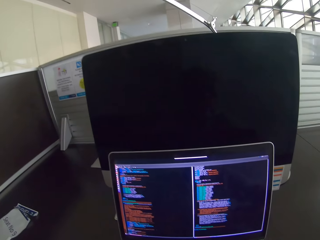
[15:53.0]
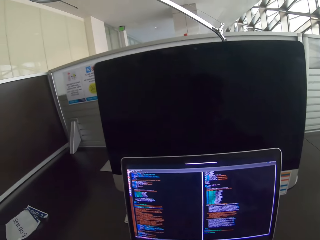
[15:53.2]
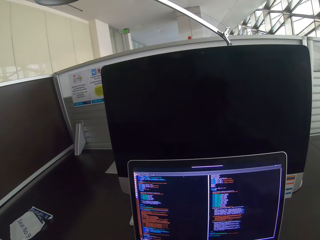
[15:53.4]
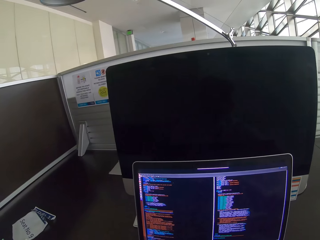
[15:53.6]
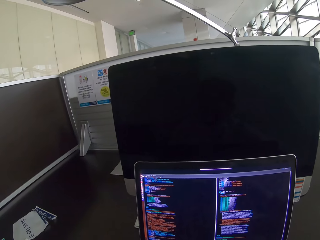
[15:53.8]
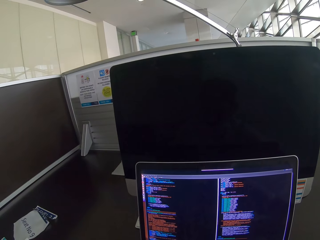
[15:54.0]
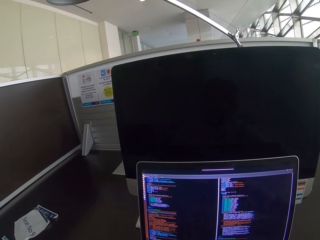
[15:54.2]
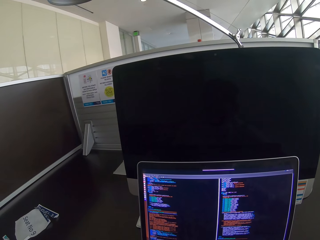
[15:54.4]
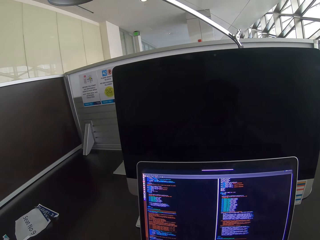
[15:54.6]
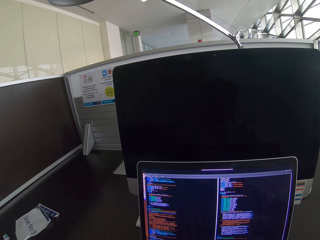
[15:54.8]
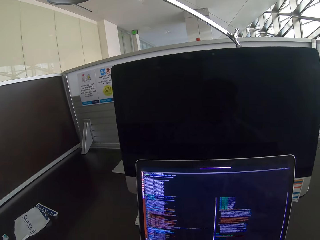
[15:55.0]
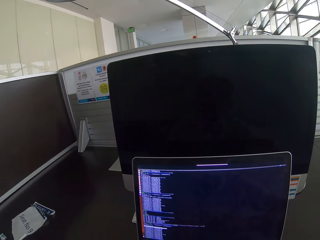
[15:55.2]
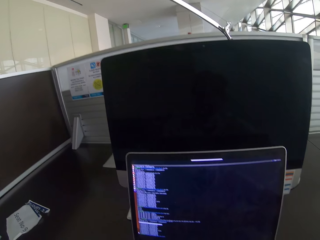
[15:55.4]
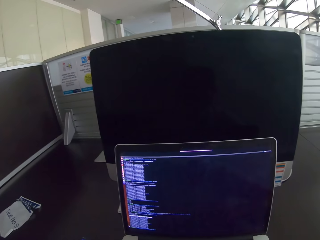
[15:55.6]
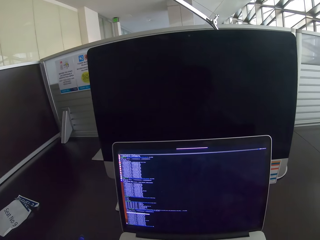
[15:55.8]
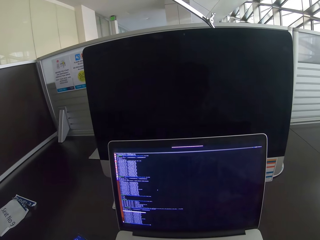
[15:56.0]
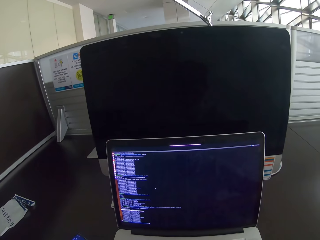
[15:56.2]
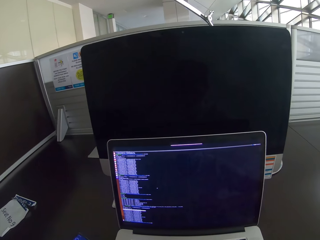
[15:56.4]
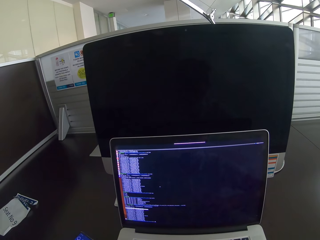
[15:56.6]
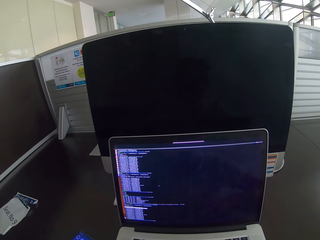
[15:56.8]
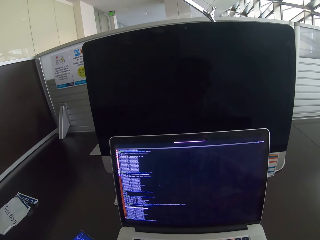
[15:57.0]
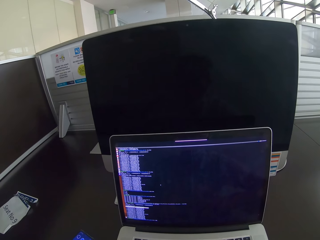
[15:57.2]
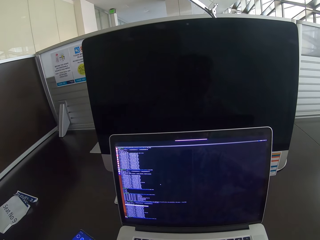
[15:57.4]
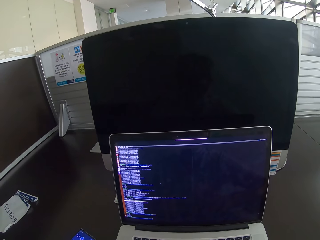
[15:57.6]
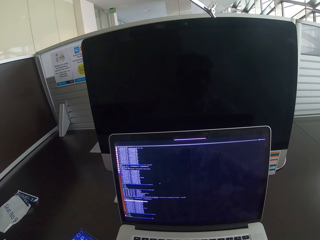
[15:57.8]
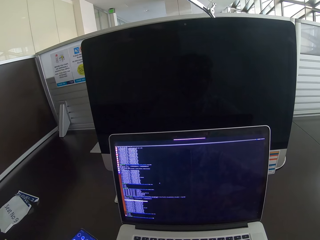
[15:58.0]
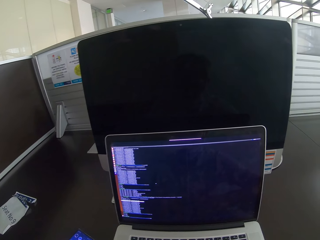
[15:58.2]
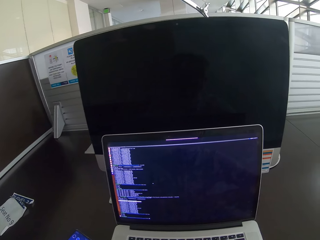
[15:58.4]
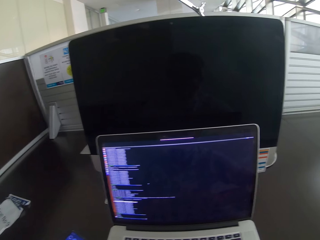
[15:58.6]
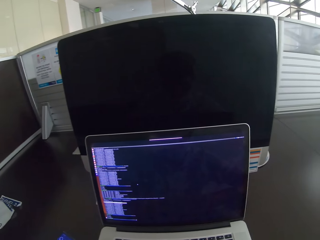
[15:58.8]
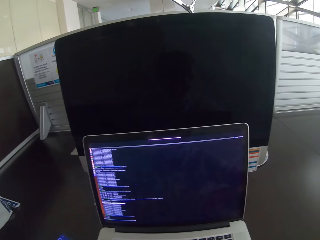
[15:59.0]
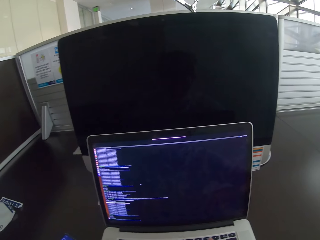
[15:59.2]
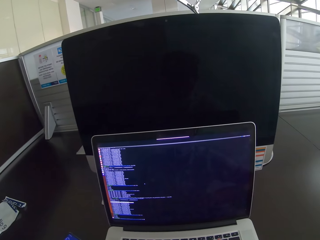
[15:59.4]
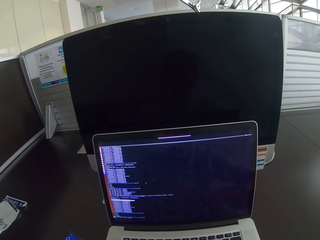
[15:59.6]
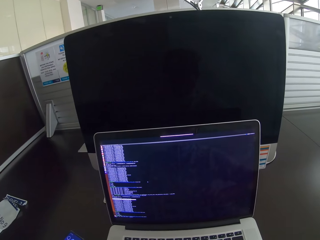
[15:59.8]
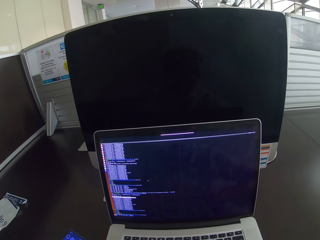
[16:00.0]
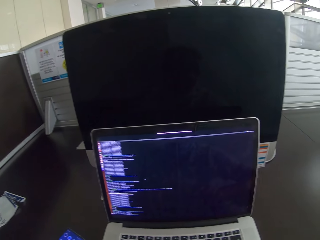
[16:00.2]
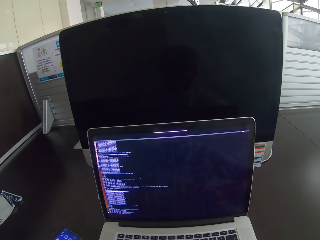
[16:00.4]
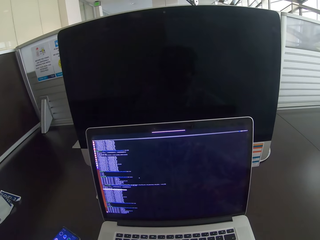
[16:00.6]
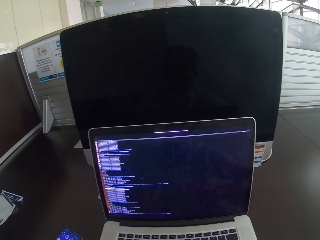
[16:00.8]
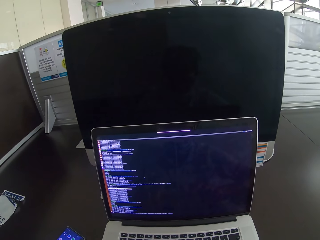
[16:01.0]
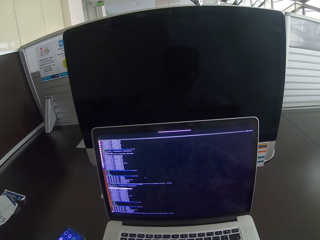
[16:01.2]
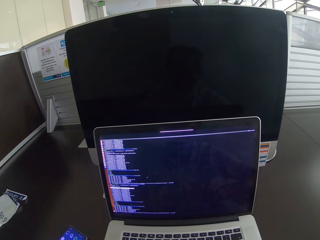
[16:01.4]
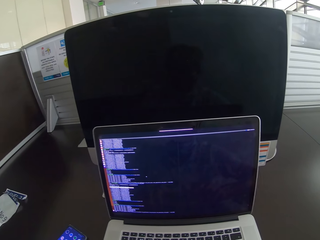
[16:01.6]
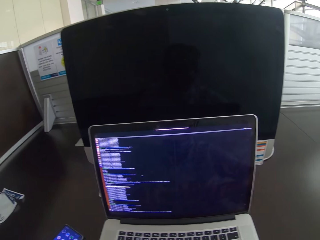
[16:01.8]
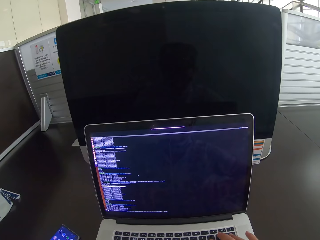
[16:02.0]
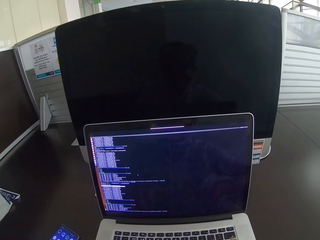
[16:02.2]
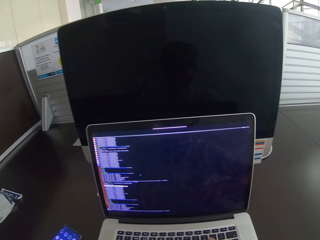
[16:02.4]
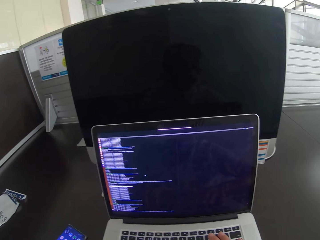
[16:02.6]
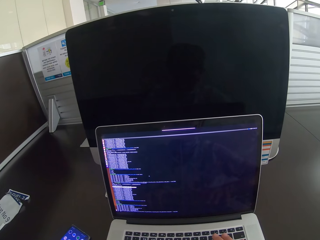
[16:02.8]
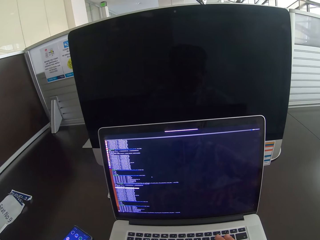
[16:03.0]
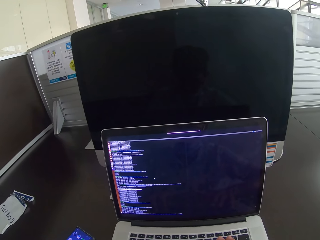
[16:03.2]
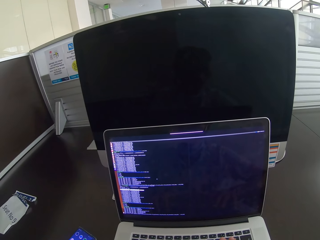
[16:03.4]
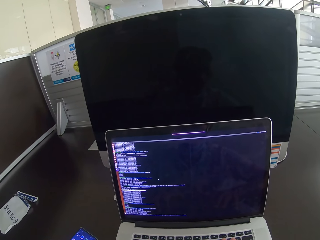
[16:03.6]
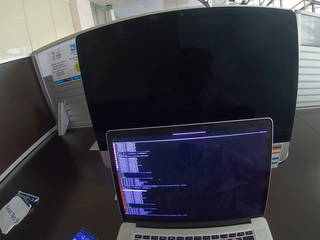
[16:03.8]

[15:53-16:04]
The camera wearer operates the laptop. They scroll the laptop.

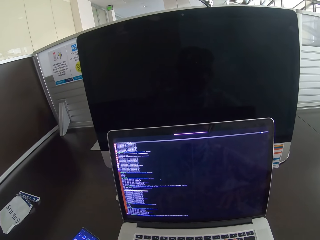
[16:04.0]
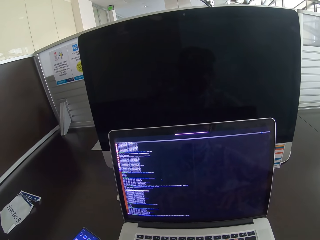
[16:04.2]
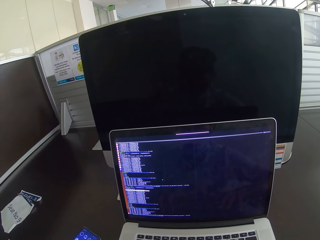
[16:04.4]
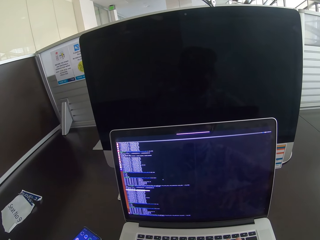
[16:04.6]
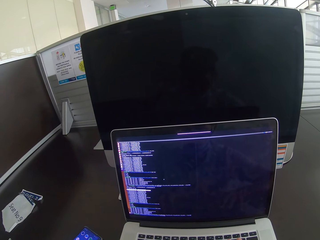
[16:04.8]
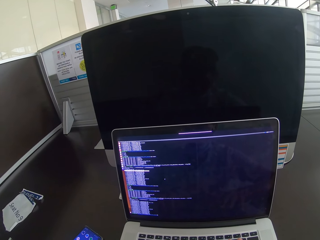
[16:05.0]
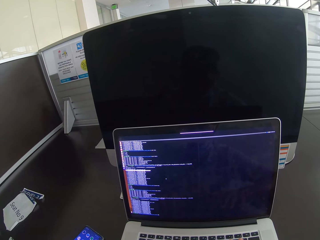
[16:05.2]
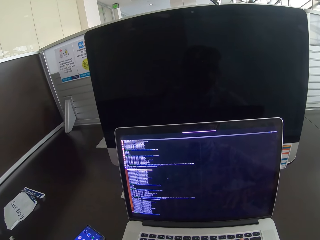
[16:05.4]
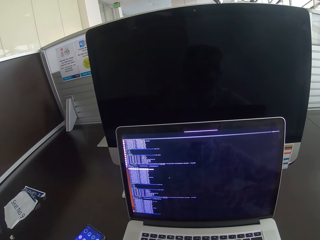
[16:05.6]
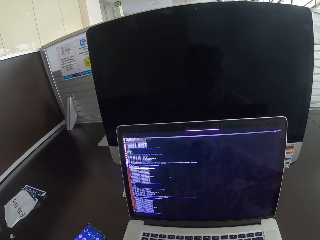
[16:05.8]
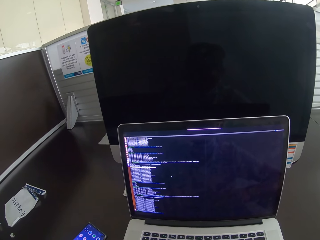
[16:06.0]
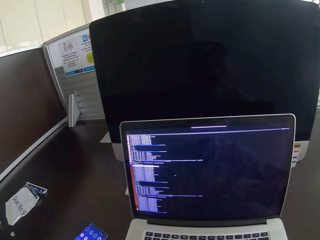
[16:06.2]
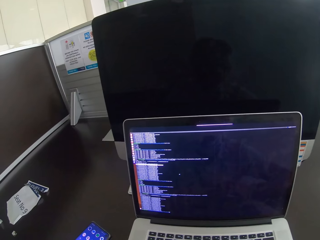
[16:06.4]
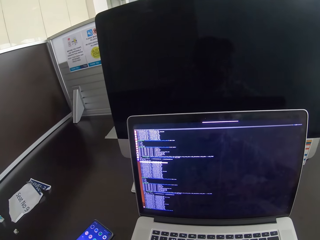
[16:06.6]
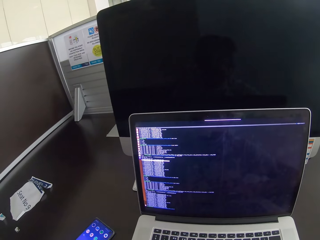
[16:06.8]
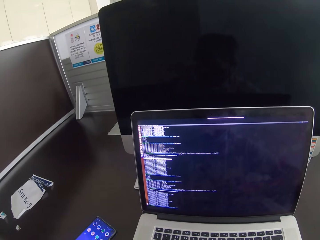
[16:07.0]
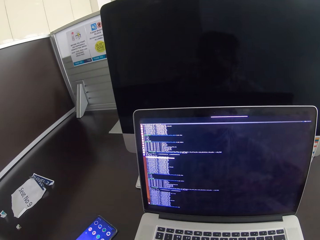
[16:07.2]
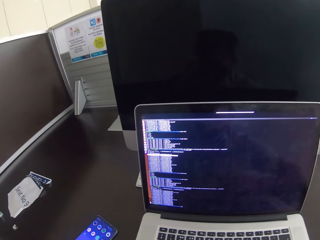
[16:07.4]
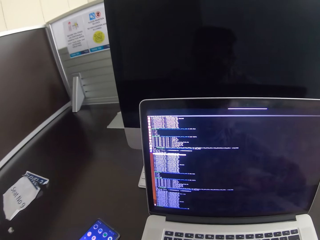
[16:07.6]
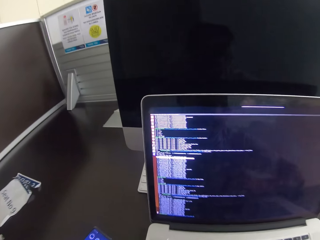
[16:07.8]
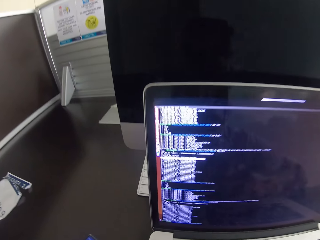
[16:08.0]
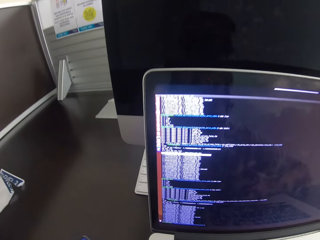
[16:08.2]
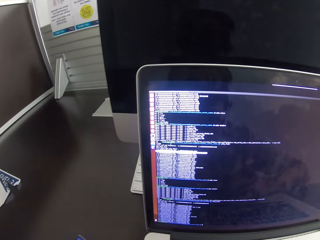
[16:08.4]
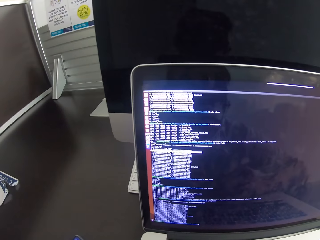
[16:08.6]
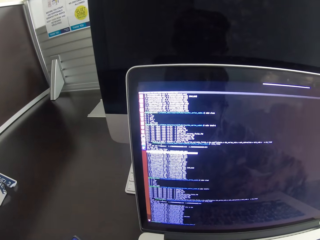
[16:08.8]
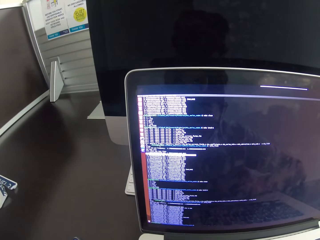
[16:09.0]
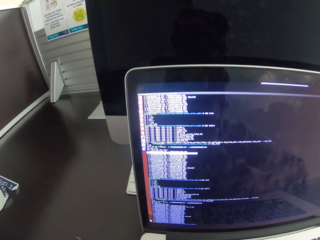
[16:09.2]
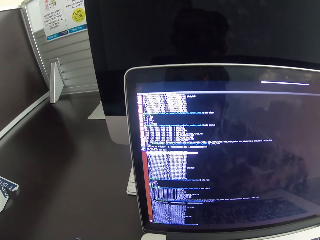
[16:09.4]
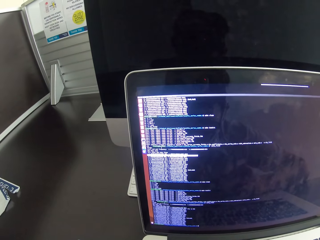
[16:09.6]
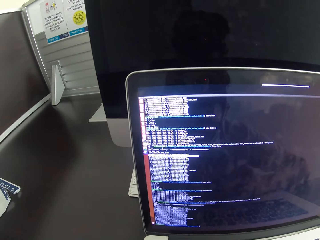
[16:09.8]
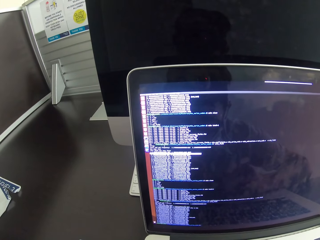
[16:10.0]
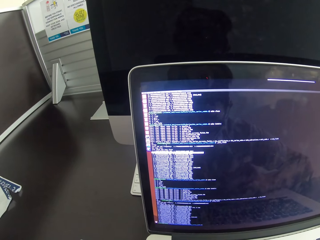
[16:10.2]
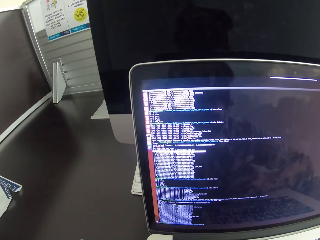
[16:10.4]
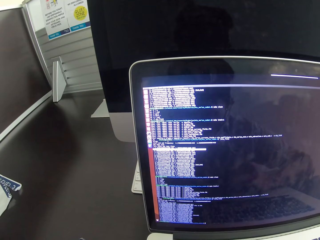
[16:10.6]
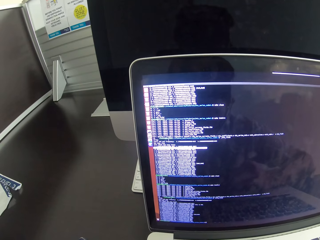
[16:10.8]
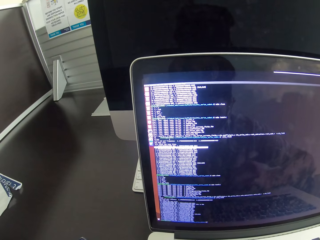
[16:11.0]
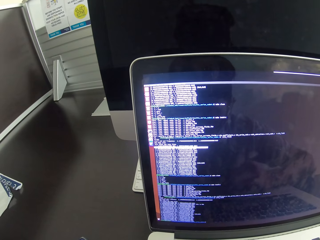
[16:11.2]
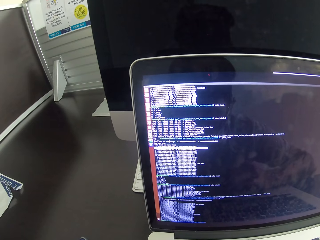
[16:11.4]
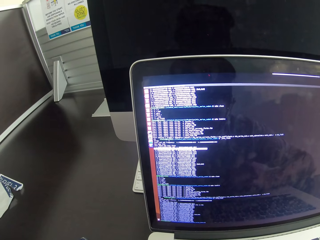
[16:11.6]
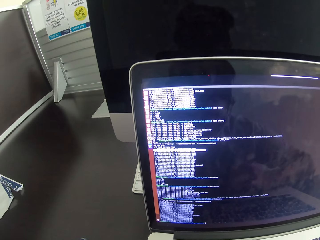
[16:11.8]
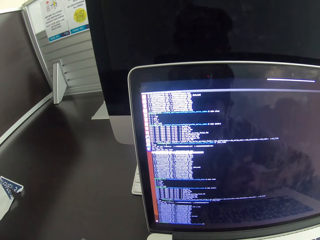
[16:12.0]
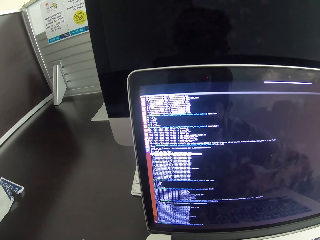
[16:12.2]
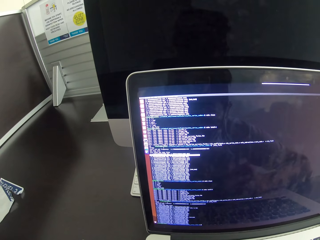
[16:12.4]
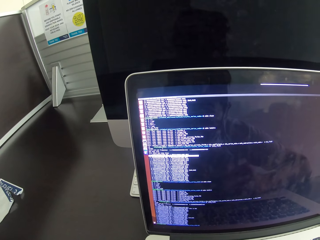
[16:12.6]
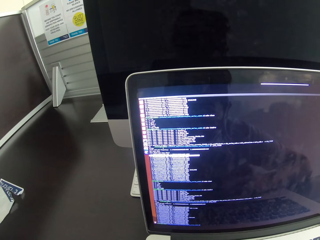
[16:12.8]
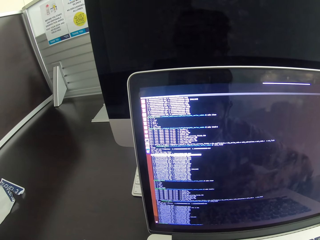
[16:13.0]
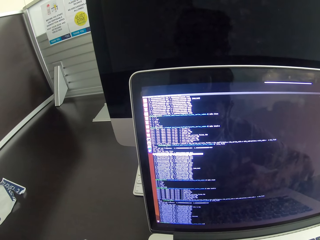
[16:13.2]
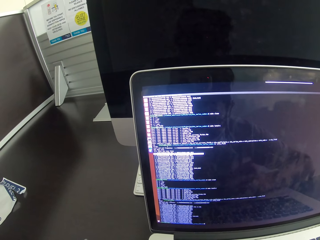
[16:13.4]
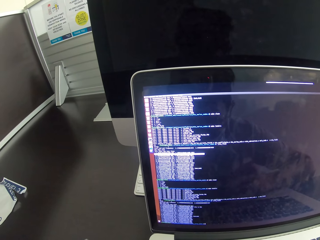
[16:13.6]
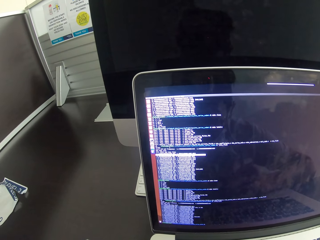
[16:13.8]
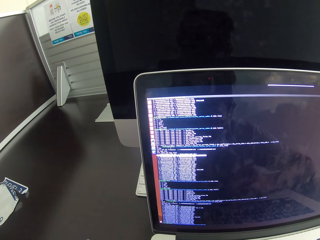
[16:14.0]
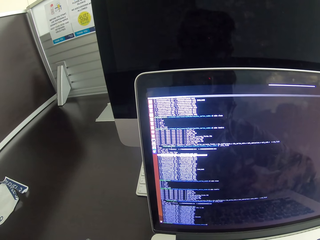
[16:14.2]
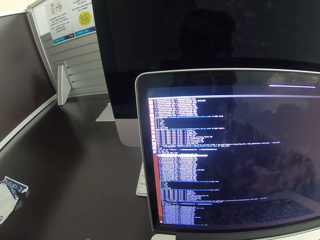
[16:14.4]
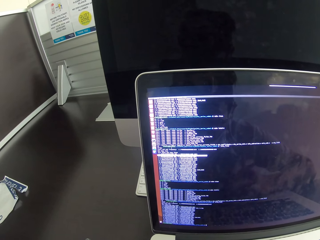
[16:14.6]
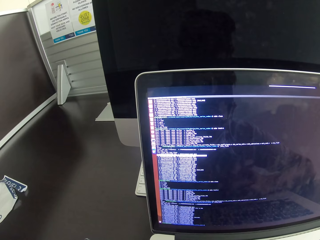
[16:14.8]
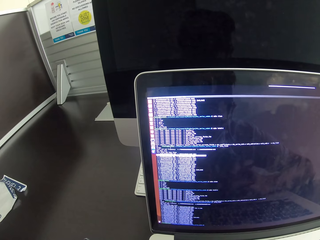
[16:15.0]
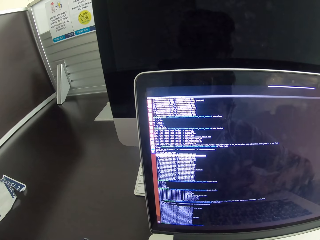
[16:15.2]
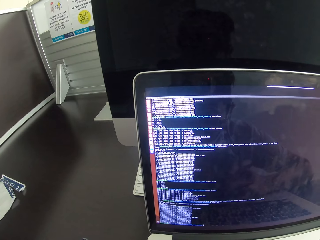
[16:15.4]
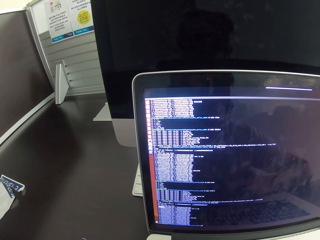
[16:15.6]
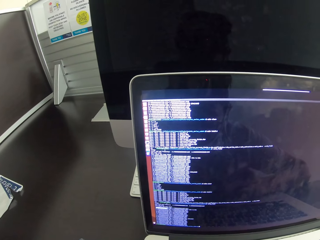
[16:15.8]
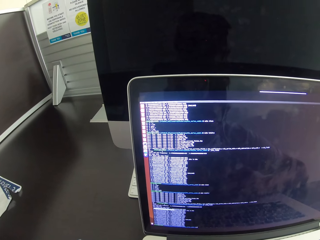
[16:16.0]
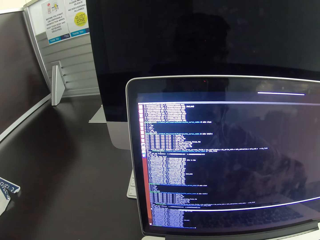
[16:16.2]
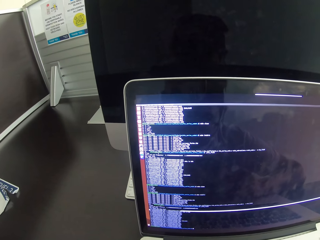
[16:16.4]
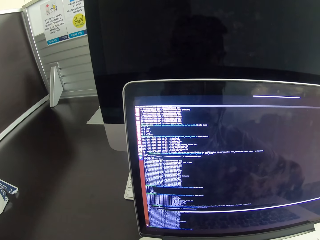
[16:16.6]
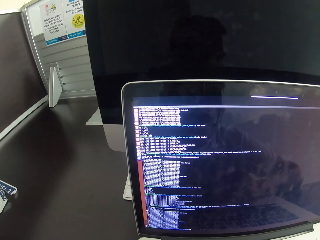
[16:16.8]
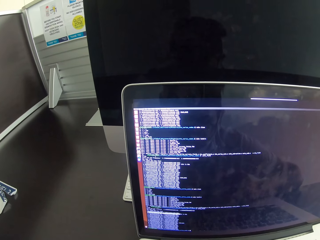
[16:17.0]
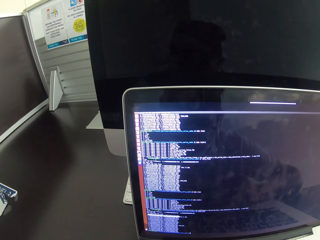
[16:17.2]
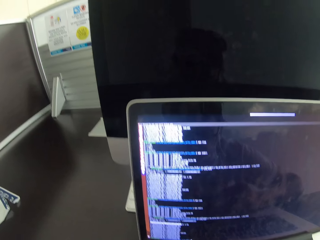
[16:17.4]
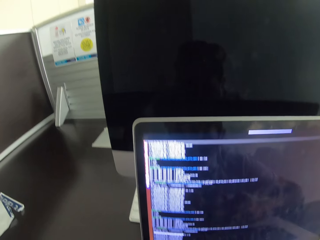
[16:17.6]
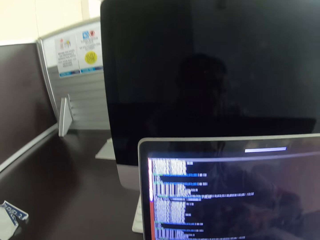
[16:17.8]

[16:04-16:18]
The camera wearer stares at a laptop. They move closer to the laptop.
